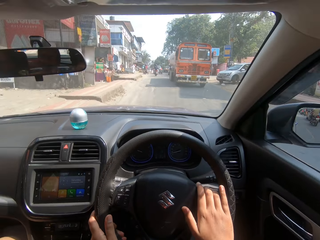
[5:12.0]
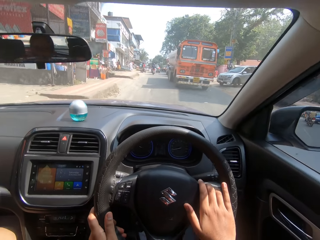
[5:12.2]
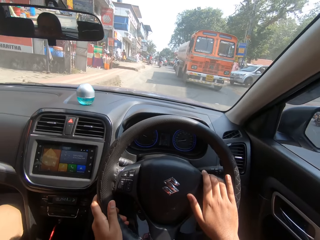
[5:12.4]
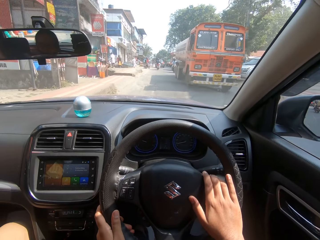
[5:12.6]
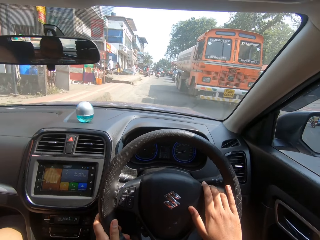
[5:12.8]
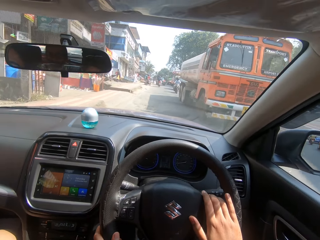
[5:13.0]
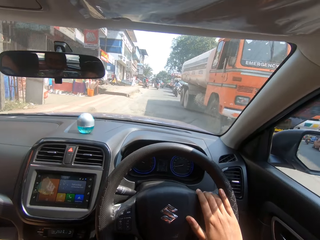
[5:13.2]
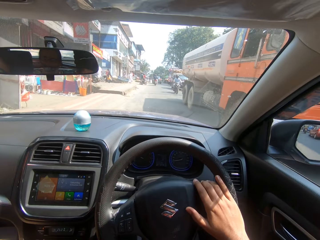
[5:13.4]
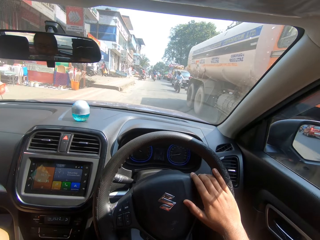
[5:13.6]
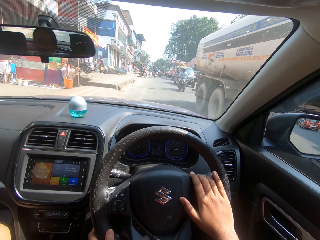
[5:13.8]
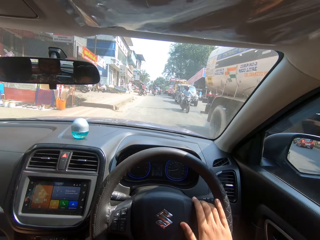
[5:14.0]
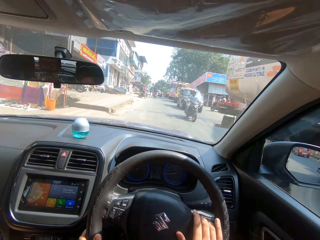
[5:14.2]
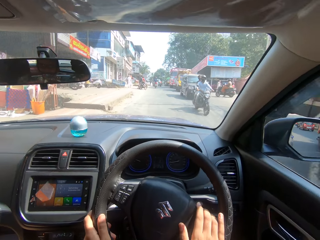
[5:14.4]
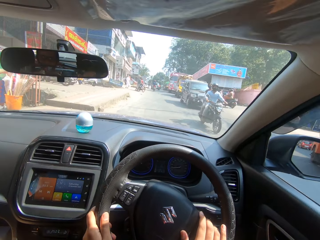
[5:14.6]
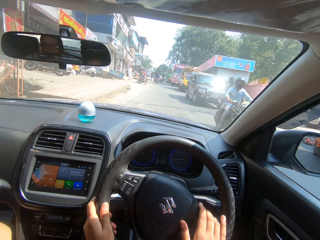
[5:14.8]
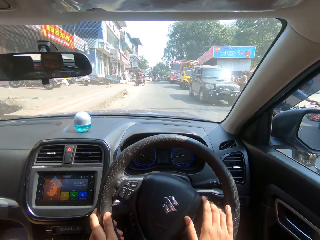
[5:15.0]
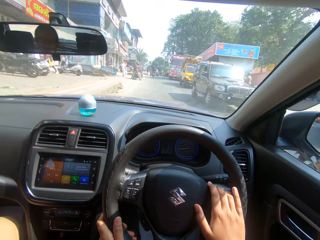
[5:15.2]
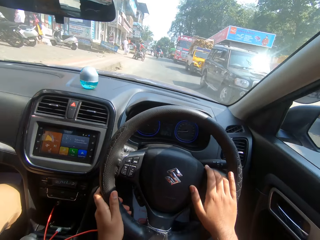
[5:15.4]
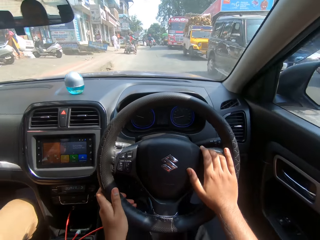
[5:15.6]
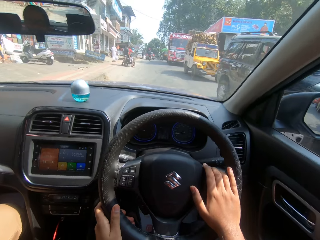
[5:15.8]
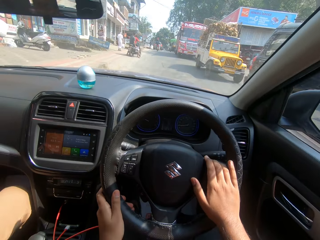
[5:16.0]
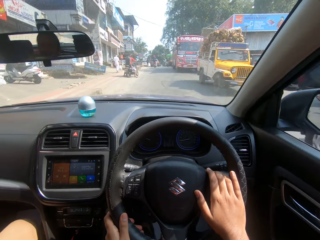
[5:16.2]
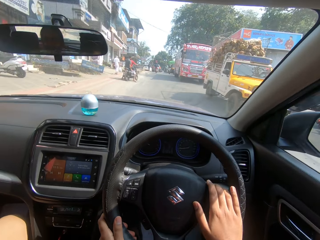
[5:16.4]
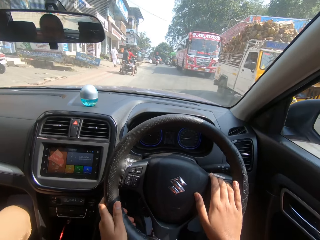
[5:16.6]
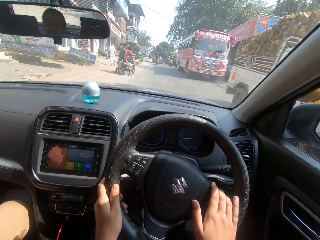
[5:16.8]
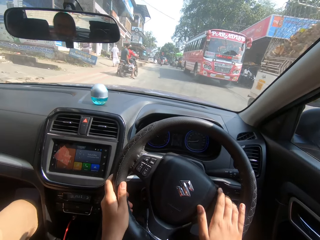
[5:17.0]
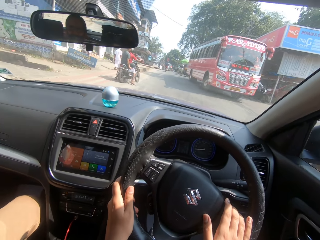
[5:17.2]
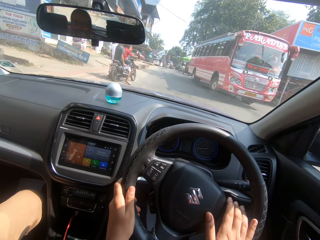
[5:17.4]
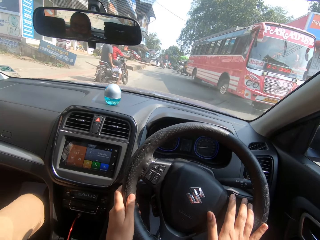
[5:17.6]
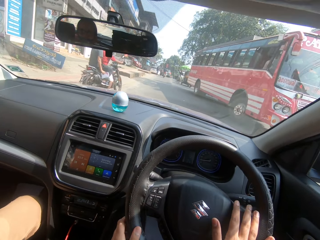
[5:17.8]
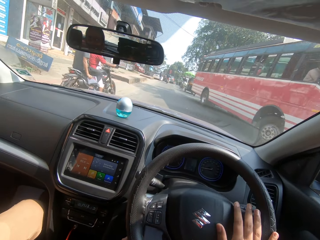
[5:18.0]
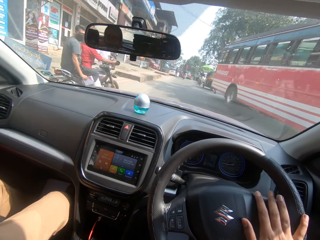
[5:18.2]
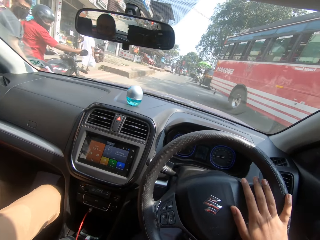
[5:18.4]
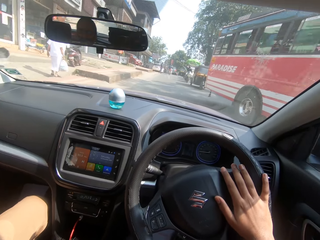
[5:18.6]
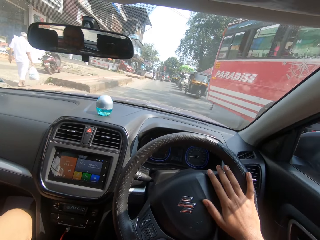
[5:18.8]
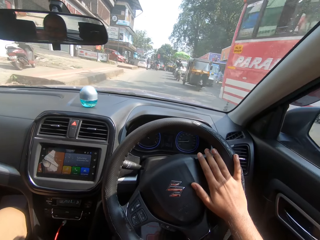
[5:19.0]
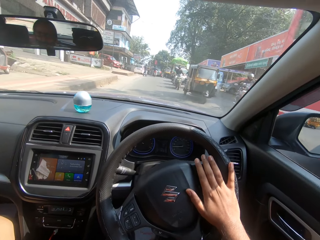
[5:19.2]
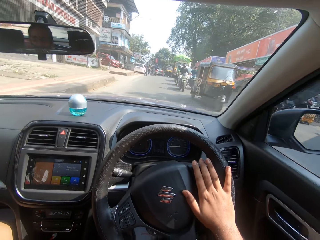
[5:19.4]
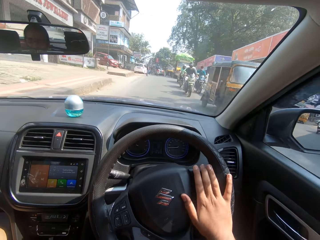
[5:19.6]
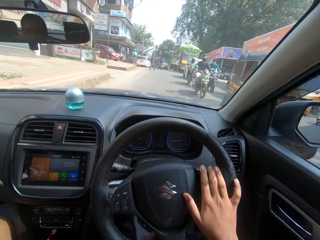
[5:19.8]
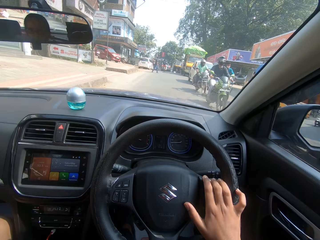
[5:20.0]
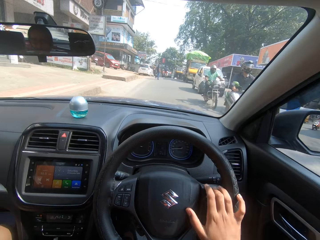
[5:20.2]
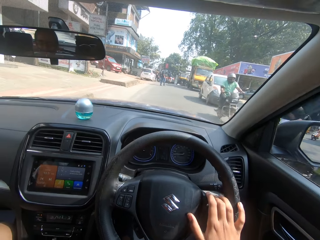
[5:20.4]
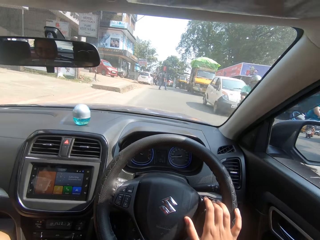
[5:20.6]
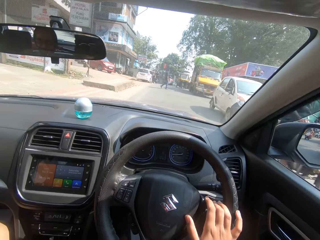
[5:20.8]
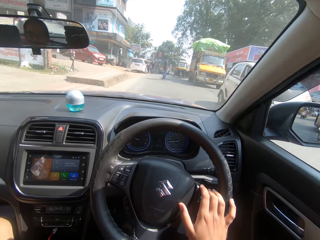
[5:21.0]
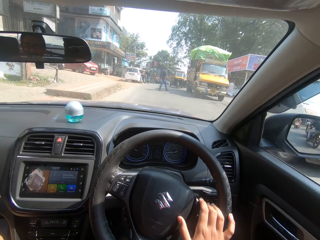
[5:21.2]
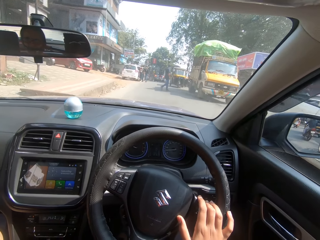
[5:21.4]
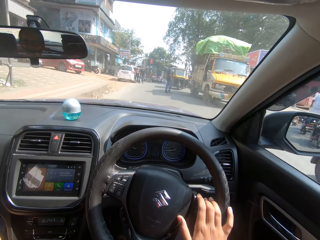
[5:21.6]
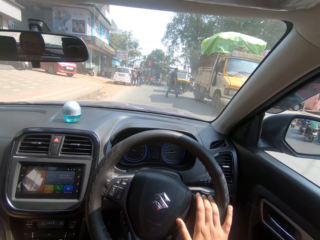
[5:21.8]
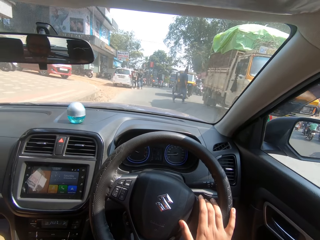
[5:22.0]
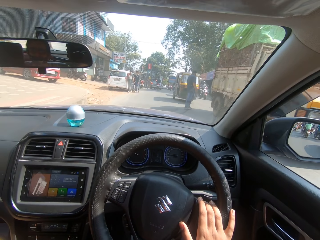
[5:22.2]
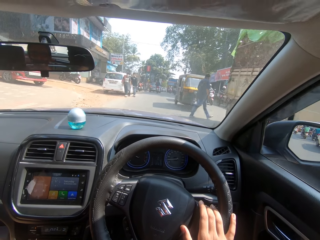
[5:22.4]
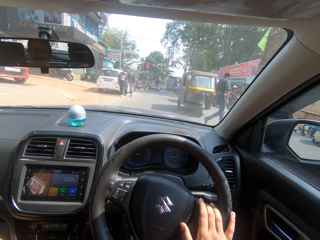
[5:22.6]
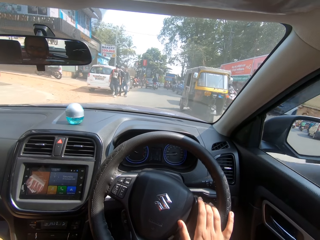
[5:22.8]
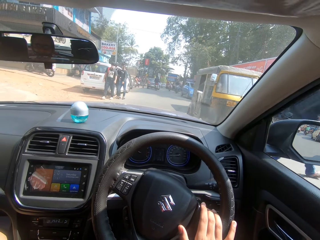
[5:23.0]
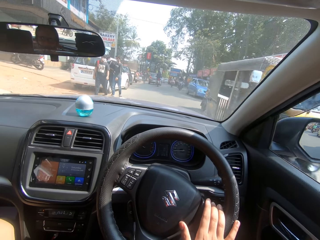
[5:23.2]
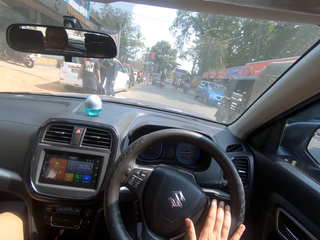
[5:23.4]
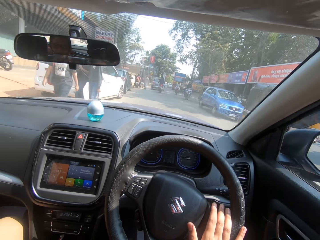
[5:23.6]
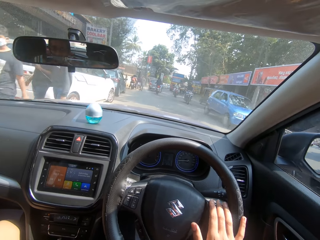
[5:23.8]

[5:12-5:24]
The camera wearer drives forward the car on the road. They turn the steering wheel in the car. They drive forward the car on the road. They turn the steering wheel in the car. They drive forward the car on the road. They turn the steering wheel in the car.

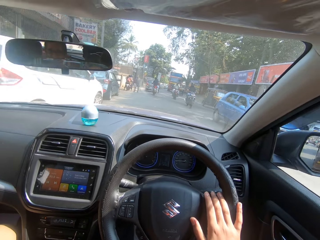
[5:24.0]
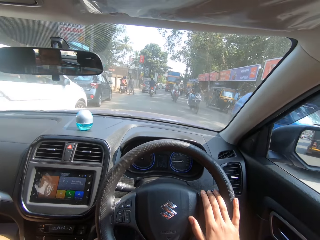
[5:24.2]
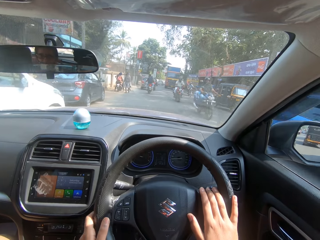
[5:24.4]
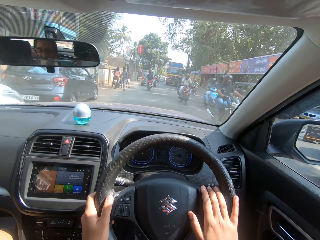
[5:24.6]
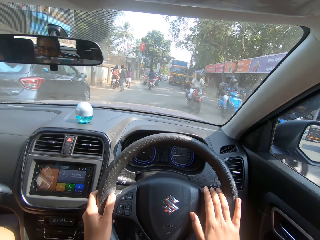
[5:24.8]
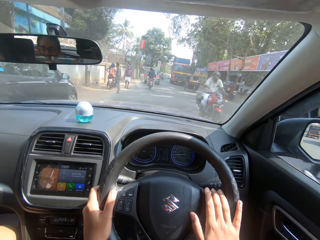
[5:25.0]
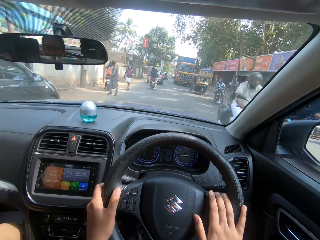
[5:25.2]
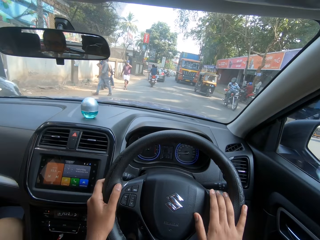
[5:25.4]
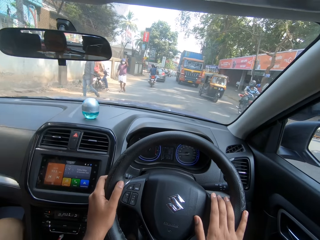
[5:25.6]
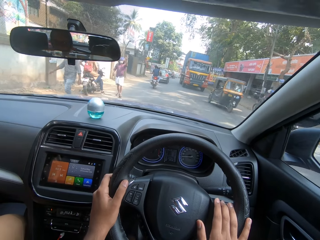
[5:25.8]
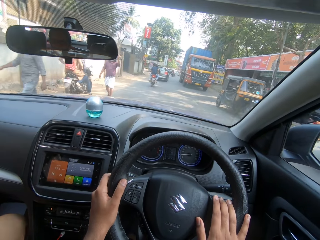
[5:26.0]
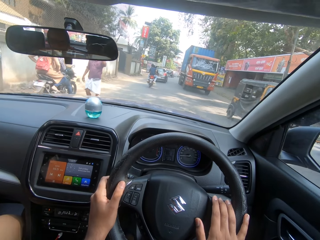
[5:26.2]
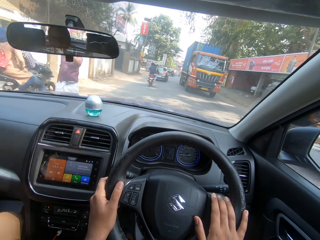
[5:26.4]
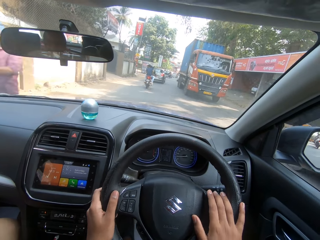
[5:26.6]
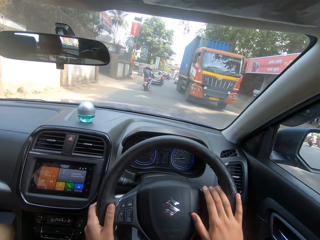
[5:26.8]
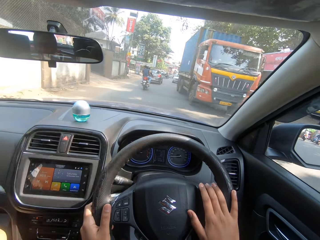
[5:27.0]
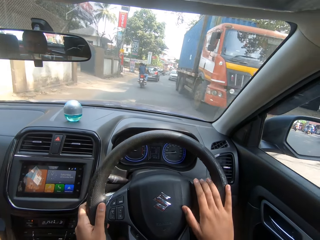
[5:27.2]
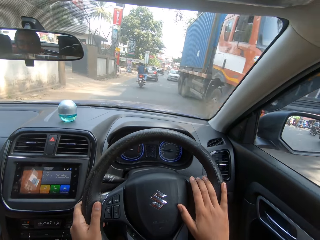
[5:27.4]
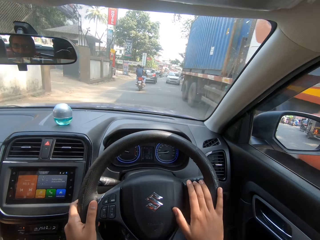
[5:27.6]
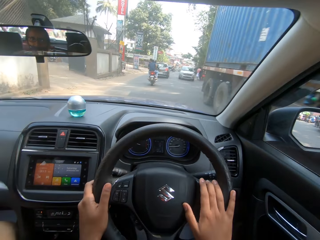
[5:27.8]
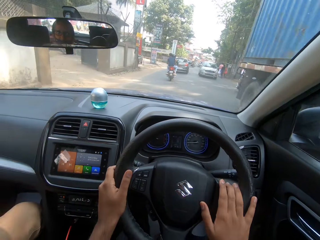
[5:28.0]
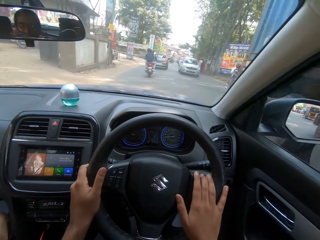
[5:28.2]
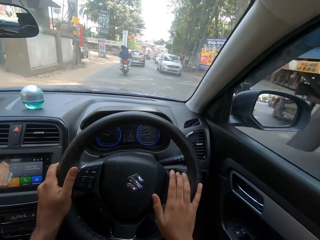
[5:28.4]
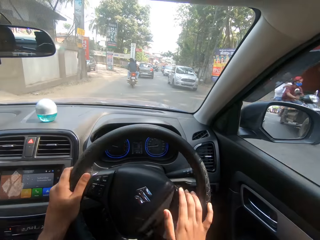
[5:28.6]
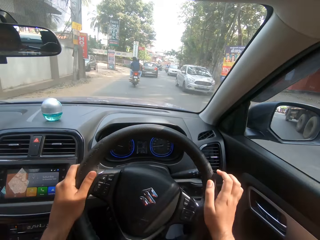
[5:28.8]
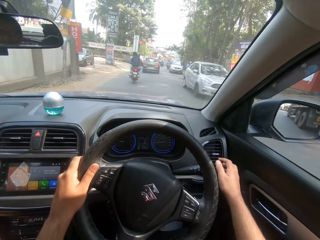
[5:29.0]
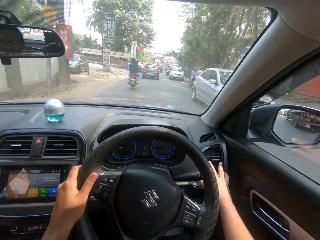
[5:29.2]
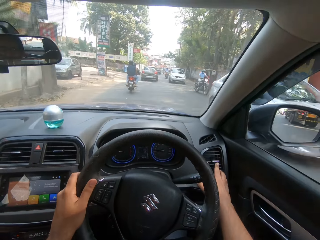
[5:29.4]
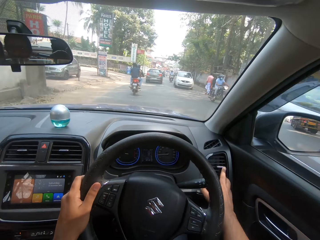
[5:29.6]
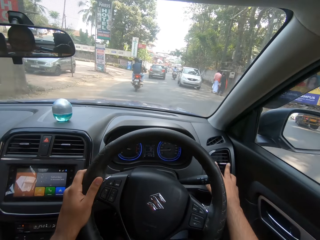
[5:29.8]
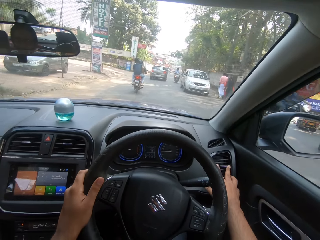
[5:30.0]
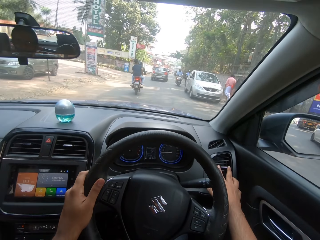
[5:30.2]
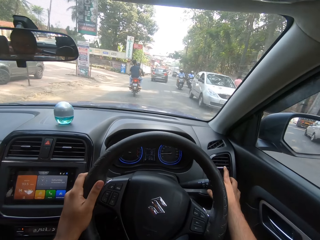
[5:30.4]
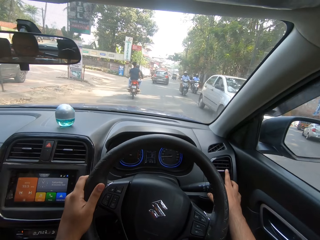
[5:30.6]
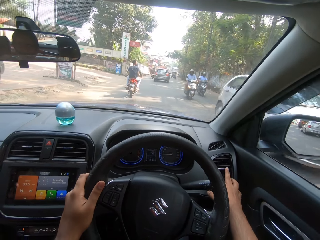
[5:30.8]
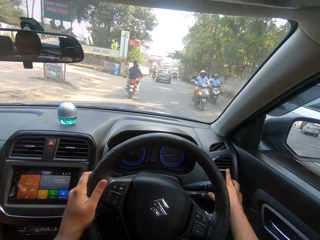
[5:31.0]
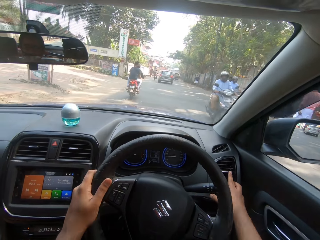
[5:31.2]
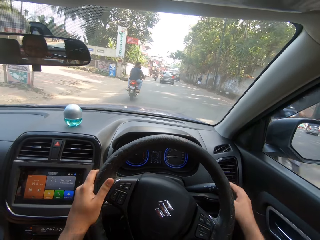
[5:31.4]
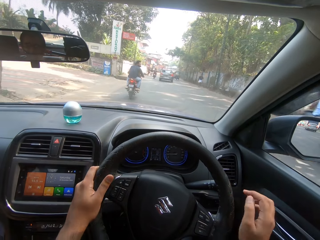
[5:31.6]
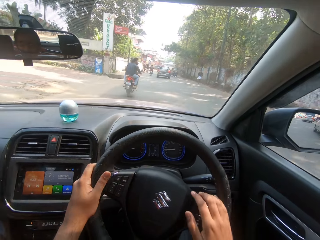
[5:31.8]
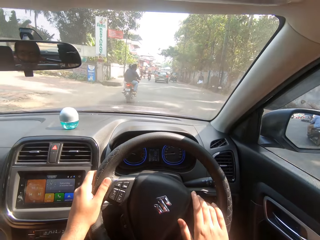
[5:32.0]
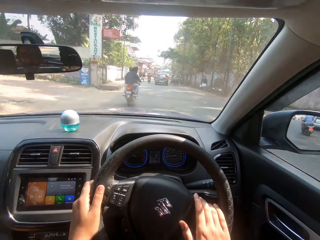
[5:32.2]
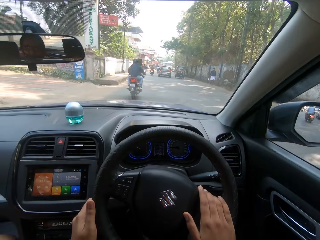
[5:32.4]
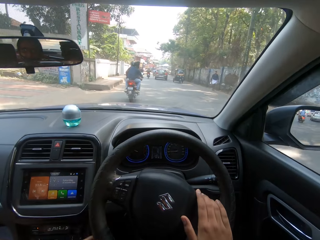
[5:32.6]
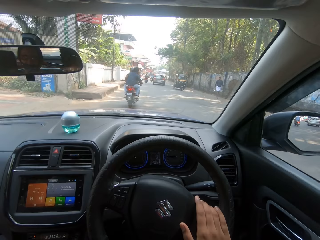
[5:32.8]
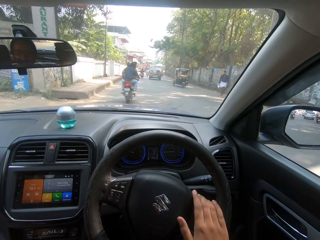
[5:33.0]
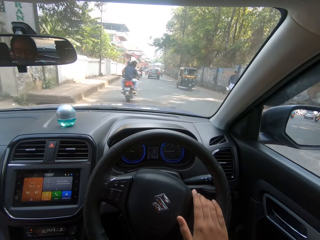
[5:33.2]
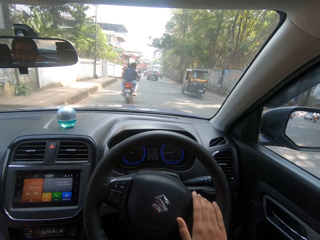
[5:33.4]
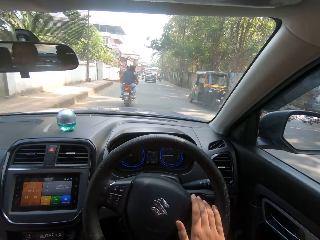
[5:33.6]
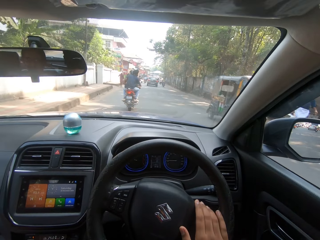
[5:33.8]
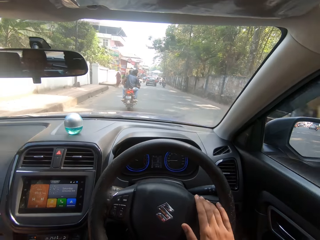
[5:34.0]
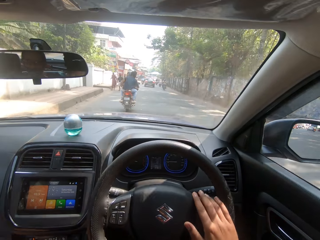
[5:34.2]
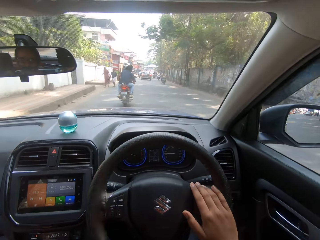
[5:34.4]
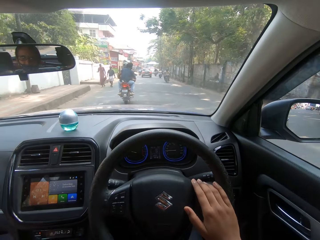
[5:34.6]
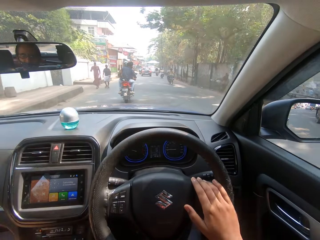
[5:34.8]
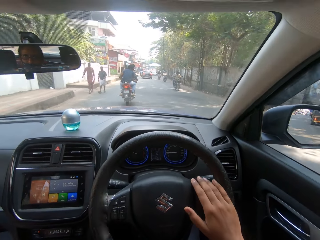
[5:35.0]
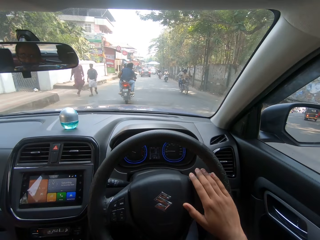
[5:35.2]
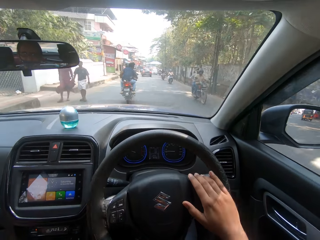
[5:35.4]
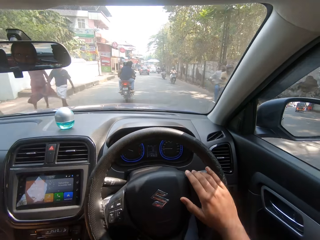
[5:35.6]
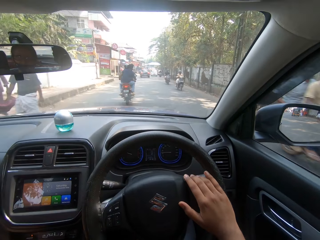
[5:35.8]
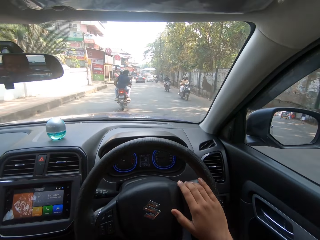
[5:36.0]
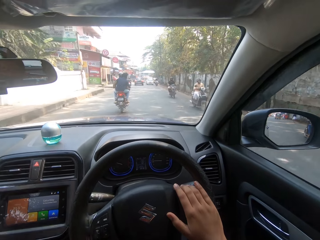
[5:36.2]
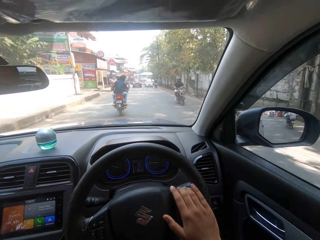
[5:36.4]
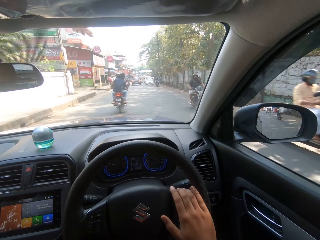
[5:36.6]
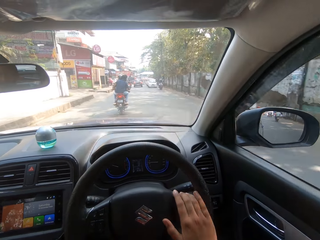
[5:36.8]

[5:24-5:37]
The camera wearer drives forward the car on the road. They turn the steering wheel in the car. They drive forward the car on the road. They turn the steering wheel in the car. They adjust the temperature in the car. They put on the air conditioner. They drive forward the car on the road. They turn the steering wheel in the car.
